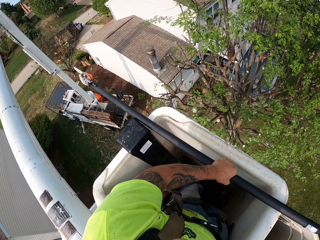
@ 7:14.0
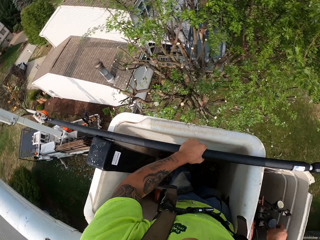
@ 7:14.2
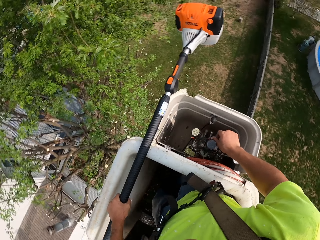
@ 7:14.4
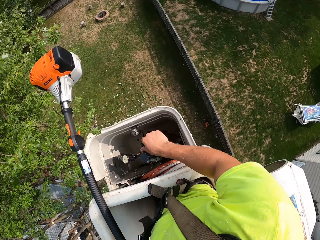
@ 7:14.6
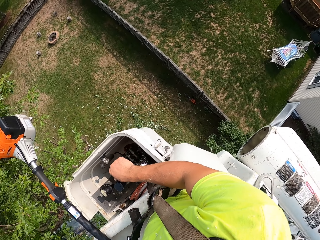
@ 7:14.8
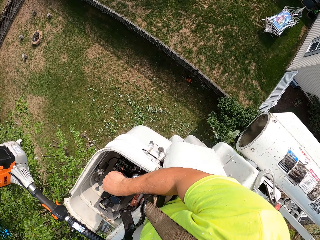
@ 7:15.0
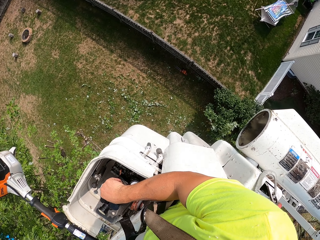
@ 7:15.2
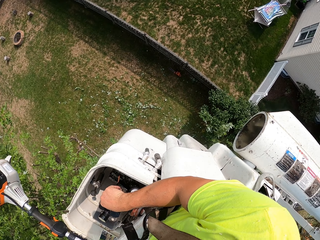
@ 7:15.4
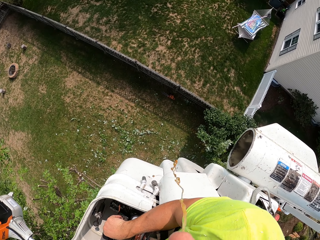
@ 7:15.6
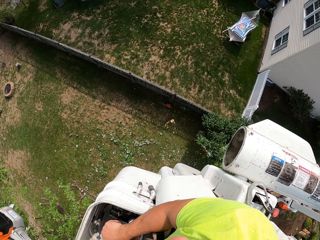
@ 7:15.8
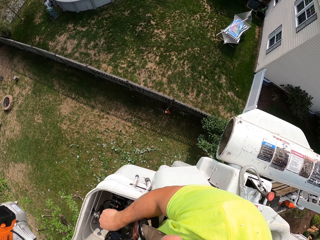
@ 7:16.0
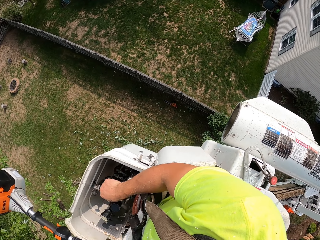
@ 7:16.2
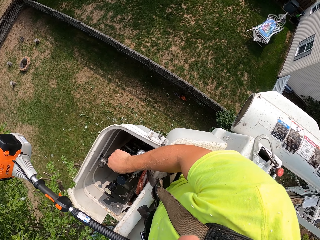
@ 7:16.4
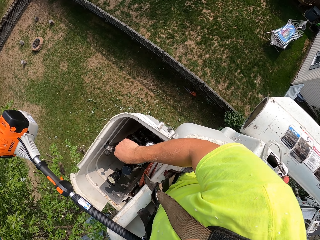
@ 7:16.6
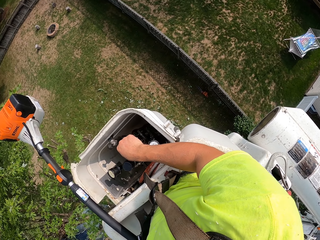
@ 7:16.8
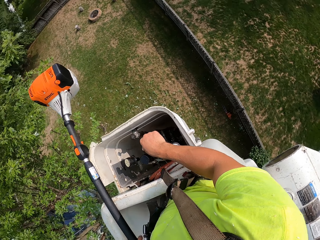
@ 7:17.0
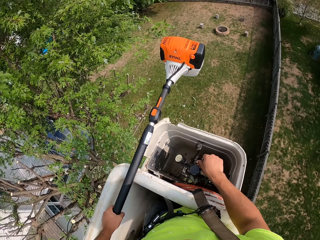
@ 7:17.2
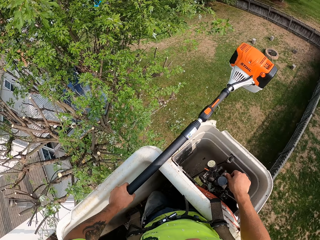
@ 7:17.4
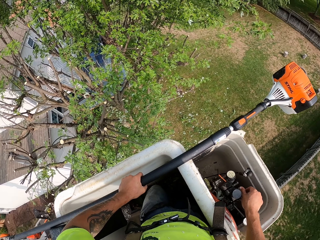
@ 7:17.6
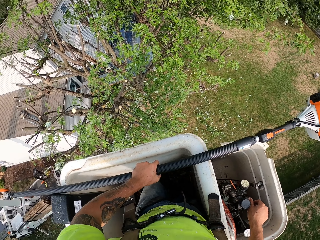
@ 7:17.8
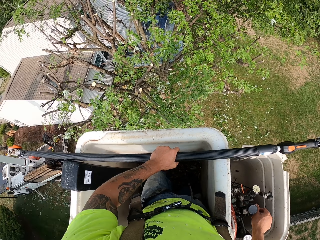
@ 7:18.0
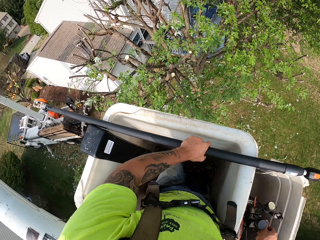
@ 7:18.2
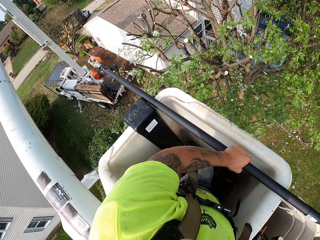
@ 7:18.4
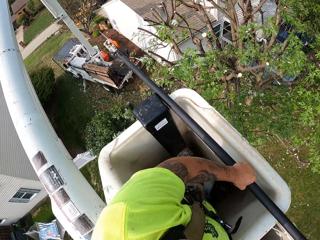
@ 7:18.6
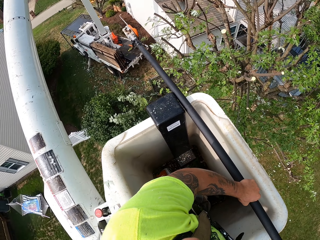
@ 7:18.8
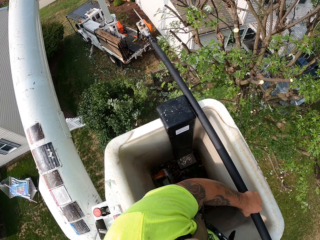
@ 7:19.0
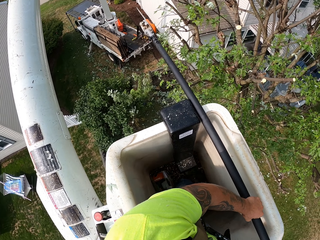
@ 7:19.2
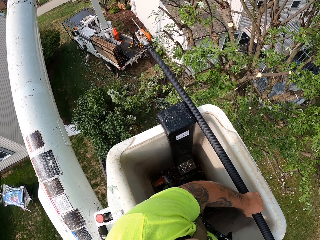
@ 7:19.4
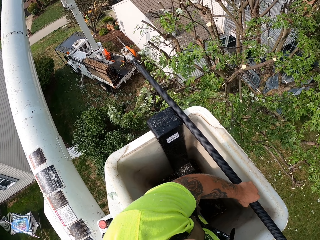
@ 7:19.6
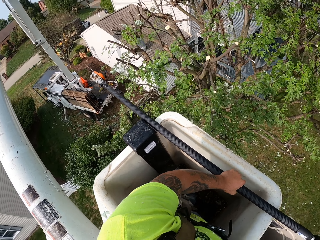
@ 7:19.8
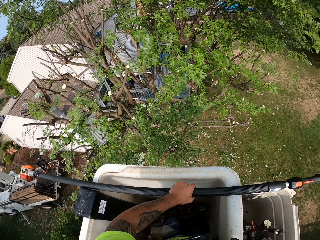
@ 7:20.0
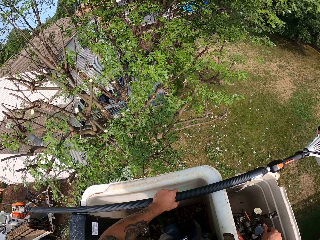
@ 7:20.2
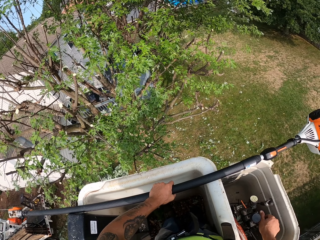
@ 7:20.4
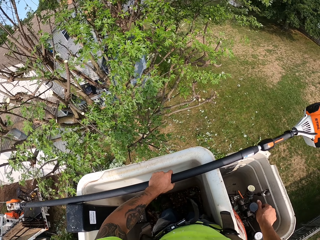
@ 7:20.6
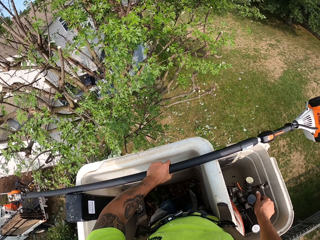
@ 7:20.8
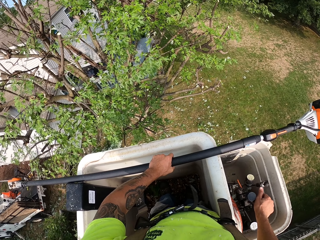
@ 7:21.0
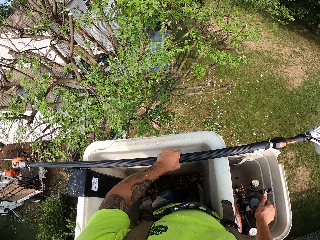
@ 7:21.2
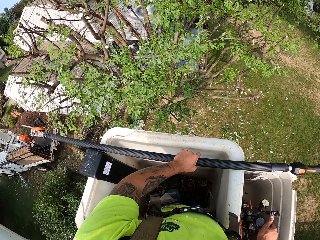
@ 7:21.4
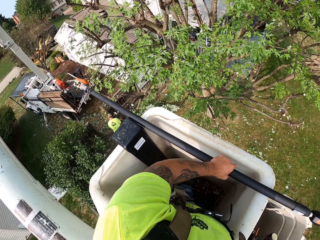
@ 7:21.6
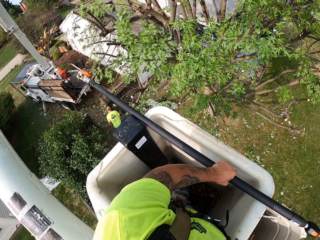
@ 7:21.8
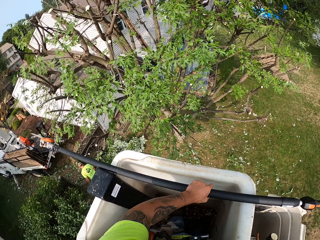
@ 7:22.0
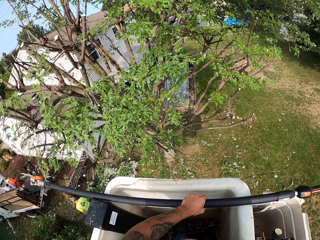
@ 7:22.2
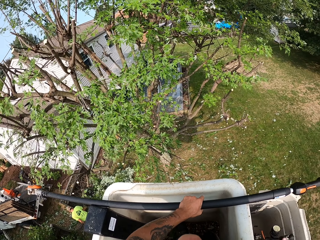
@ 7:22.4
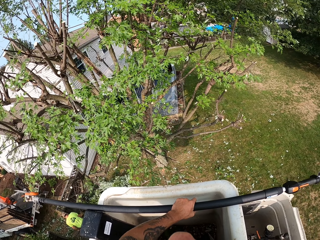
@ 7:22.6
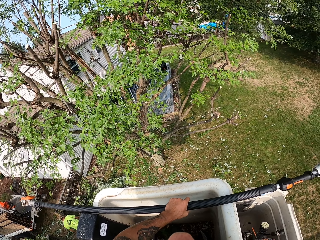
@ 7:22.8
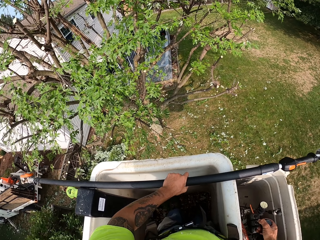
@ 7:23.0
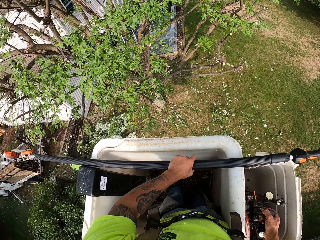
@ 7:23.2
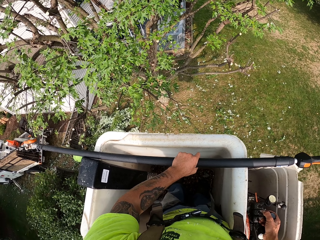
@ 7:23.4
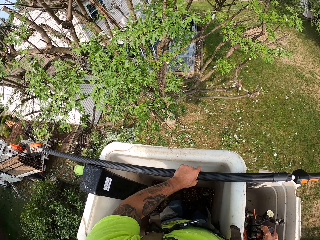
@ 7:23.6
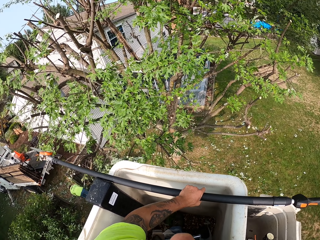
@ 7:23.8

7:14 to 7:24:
The camera wearer looks around.

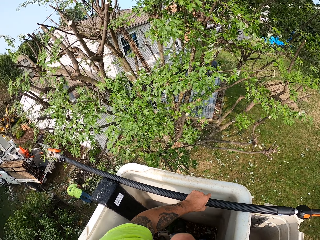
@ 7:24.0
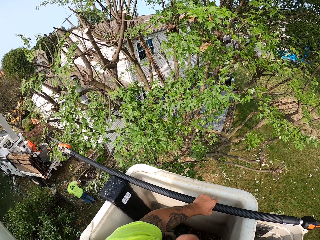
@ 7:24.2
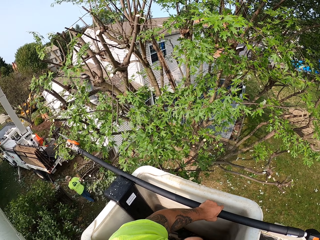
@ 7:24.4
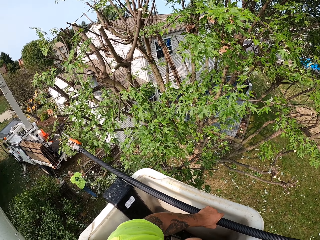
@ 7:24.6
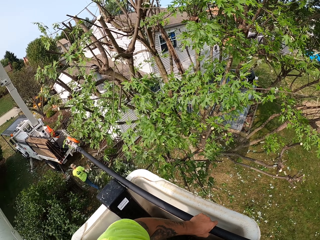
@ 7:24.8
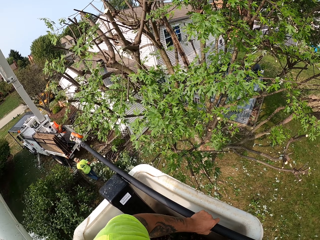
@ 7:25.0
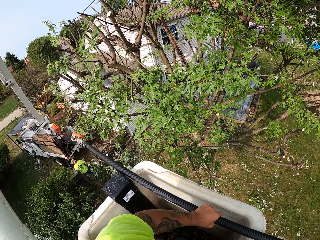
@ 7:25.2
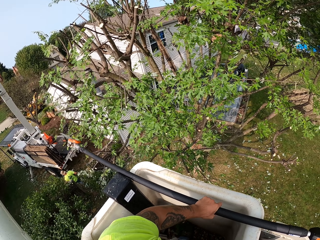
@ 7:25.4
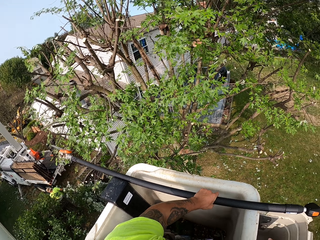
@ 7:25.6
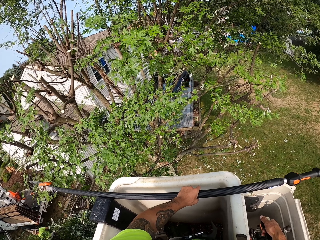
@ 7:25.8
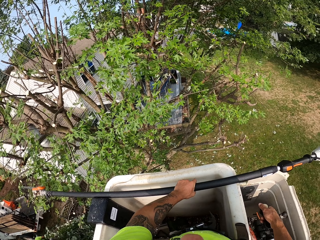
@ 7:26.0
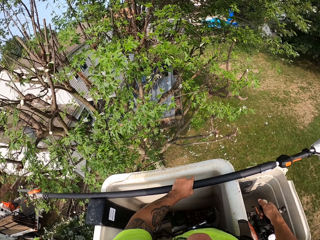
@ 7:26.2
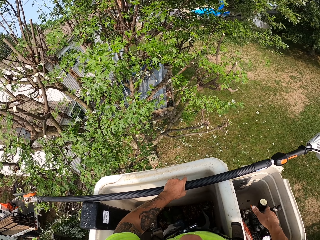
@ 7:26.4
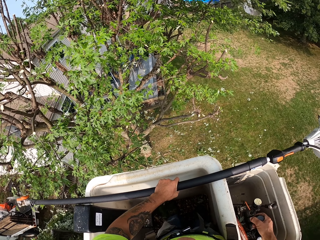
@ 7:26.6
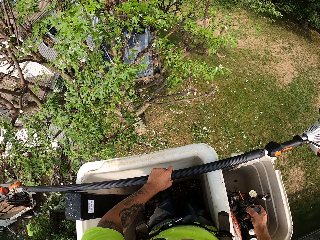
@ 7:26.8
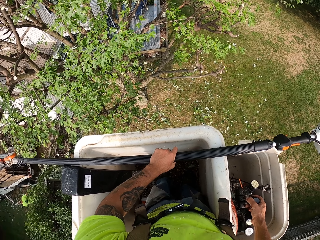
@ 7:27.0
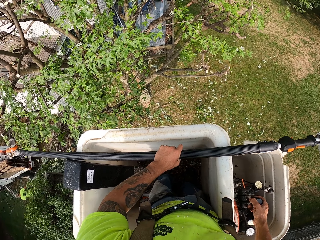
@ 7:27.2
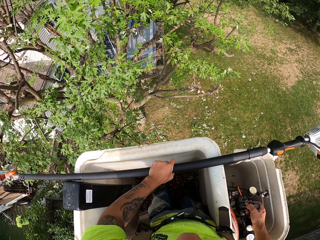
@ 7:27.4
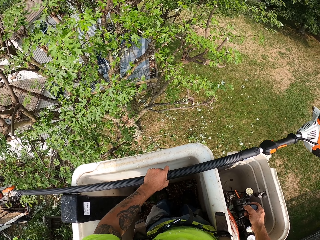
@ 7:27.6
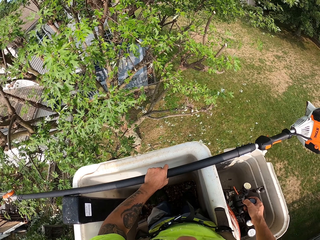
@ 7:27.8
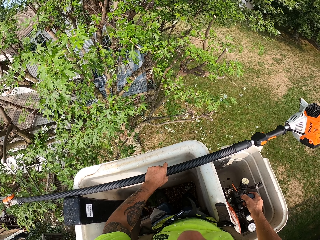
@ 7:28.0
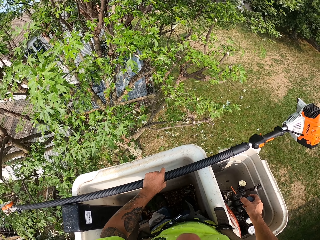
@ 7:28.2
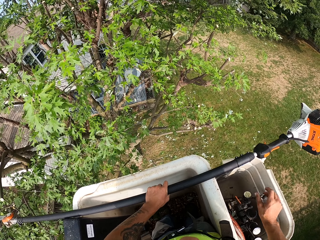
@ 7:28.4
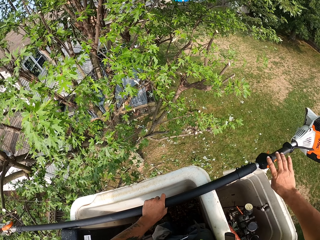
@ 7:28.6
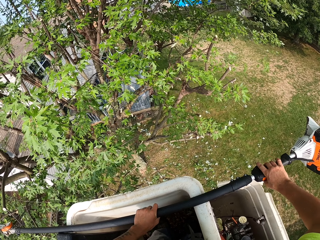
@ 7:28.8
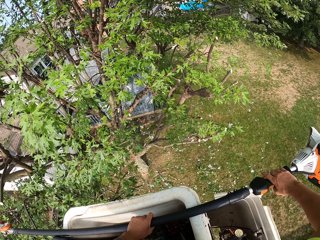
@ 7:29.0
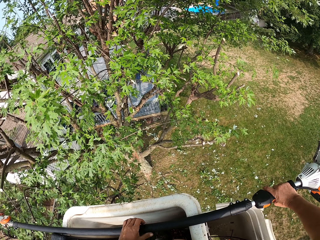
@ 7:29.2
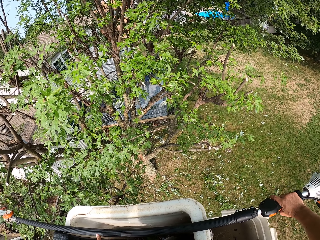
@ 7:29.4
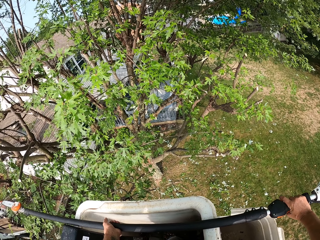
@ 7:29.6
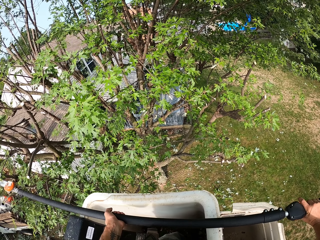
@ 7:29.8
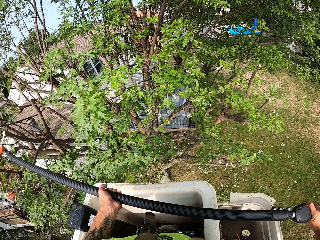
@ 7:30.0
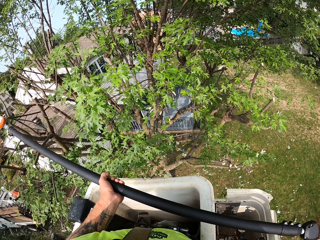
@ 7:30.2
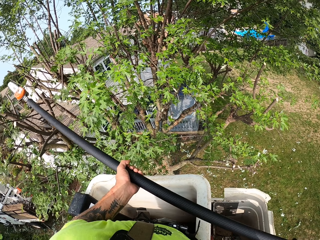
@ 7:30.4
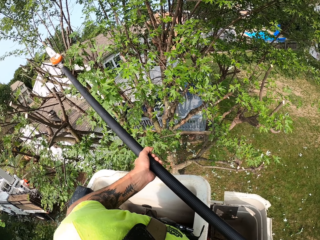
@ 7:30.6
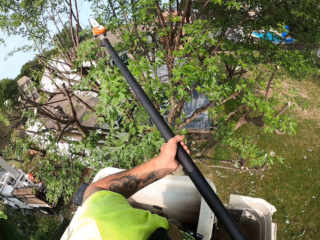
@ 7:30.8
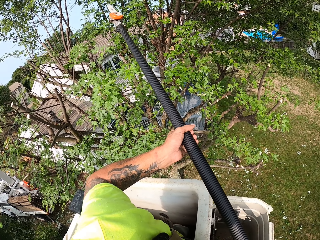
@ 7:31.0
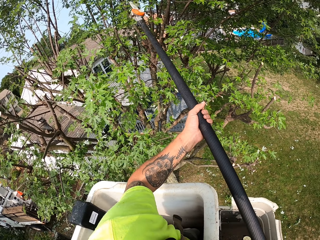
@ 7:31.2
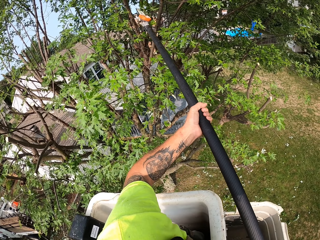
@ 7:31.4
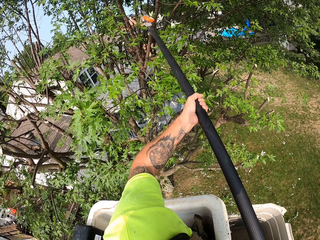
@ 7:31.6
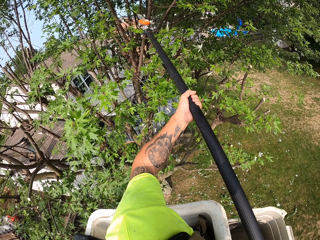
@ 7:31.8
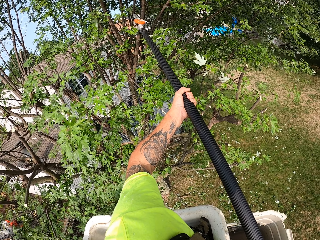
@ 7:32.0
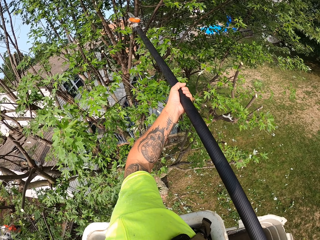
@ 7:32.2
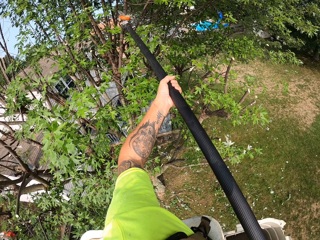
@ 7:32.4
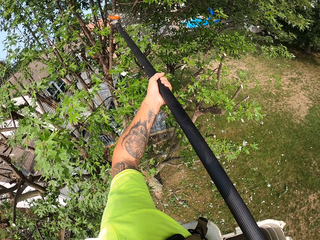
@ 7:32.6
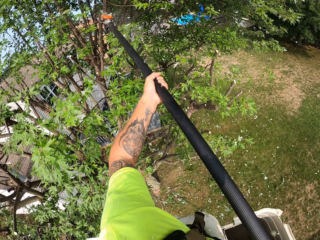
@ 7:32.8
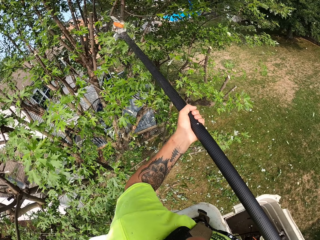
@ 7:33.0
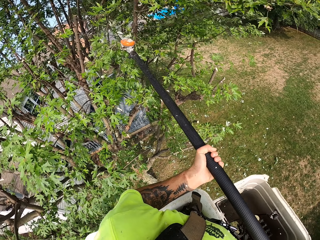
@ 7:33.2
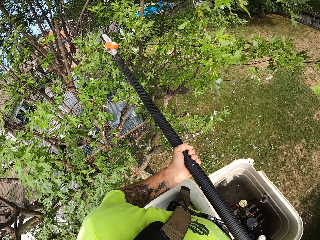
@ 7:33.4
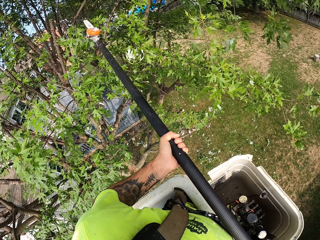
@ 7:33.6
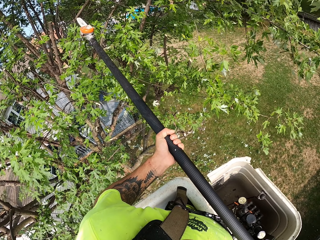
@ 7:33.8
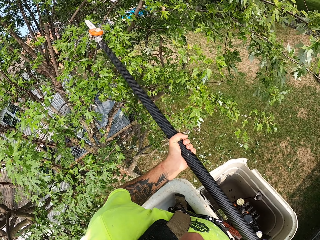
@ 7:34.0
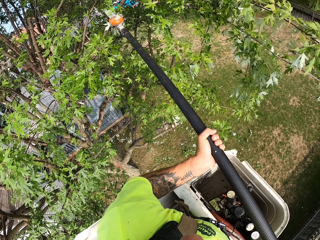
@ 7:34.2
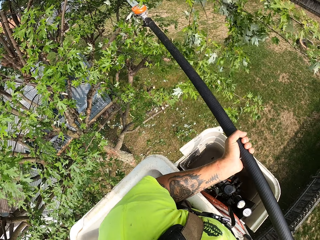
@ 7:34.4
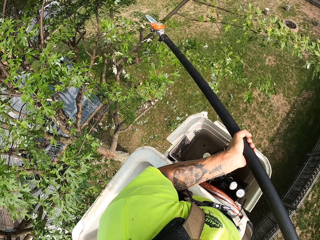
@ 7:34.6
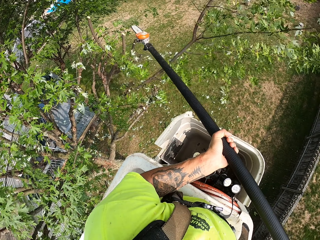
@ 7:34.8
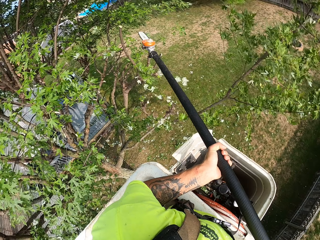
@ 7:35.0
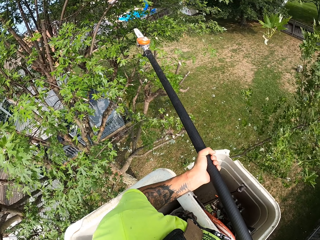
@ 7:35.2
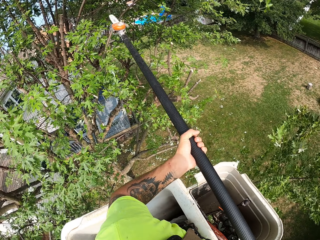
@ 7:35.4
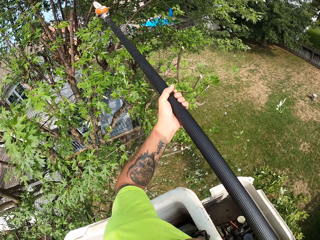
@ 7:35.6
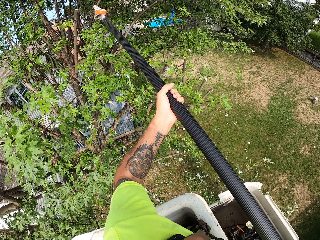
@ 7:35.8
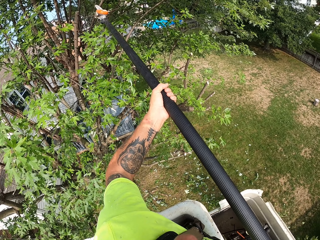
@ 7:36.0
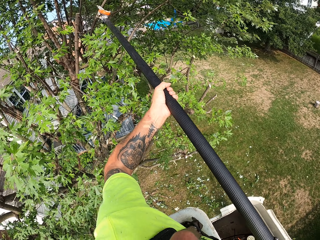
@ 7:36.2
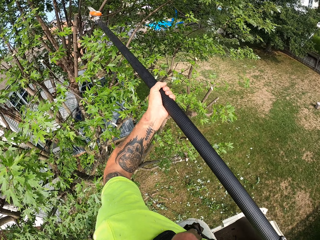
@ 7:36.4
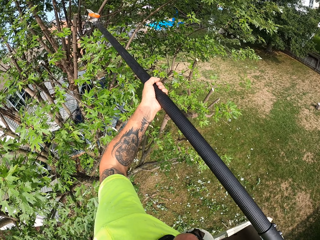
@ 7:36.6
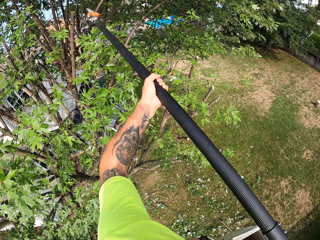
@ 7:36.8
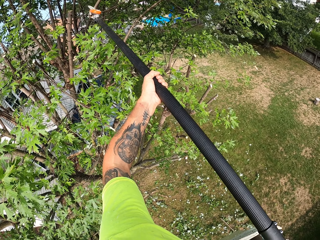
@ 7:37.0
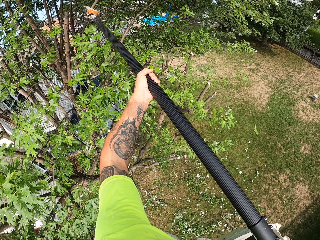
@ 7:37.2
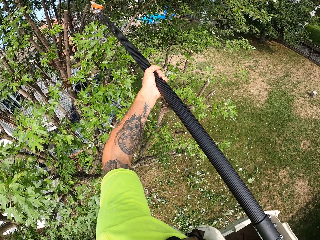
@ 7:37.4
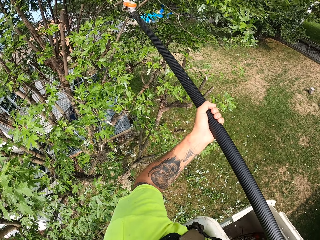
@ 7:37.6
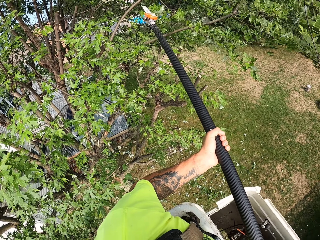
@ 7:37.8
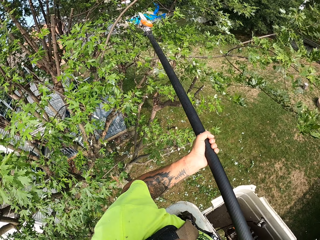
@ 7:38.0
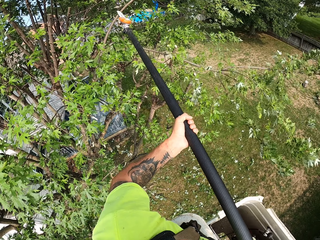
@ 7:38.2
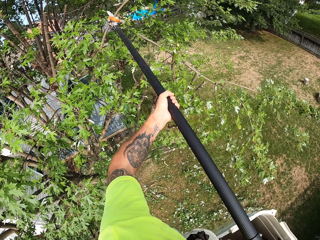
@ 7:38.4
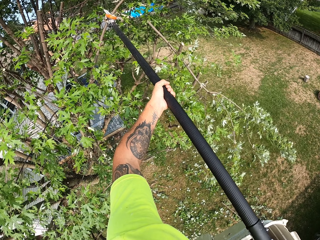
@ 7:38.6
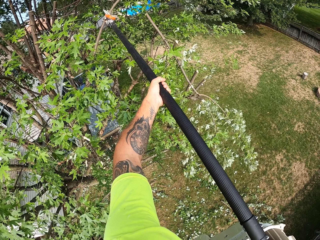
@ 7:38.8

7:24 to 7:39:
The camera wearer operates the tree trimming truck. They pick the pole saw from the crane with both hands. They cut the tree with the pole saw in both hands. They push the branch downwards. They cut the branches.
